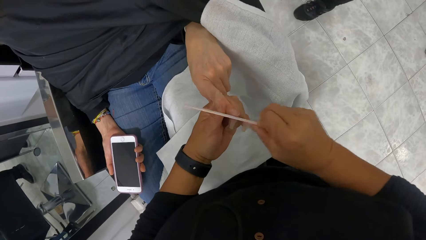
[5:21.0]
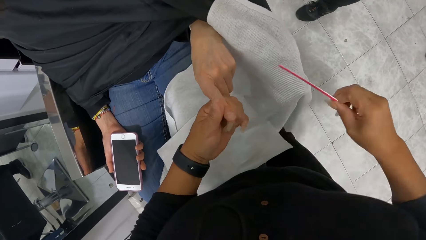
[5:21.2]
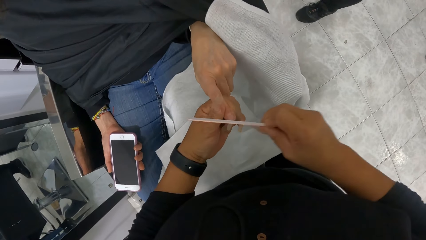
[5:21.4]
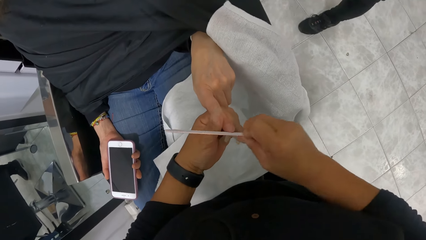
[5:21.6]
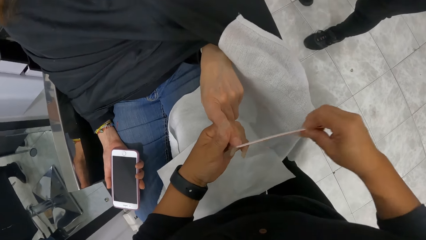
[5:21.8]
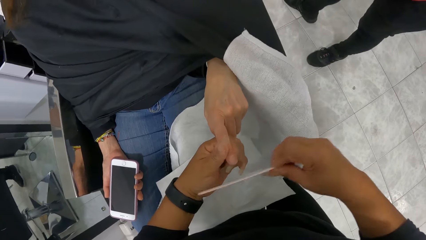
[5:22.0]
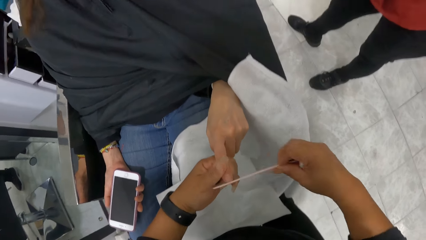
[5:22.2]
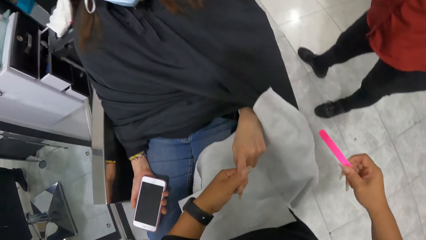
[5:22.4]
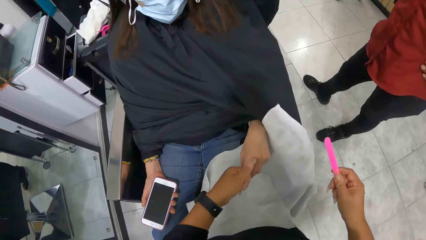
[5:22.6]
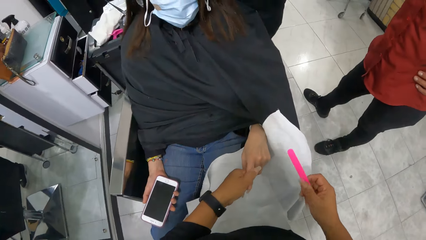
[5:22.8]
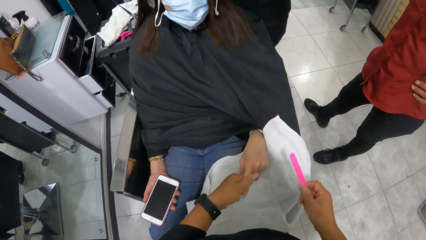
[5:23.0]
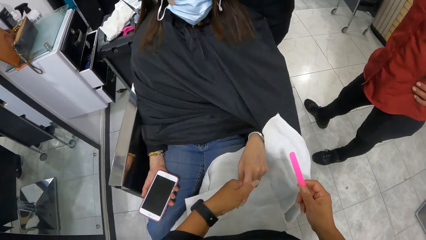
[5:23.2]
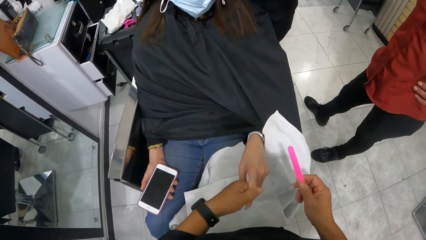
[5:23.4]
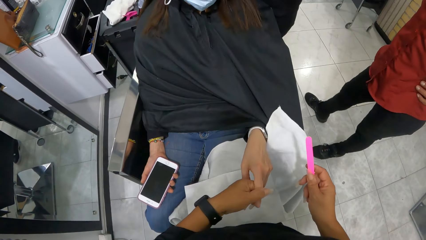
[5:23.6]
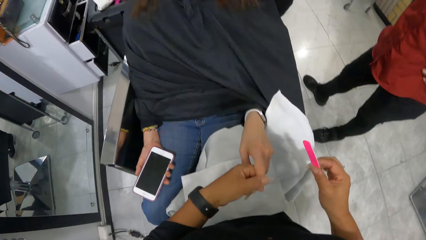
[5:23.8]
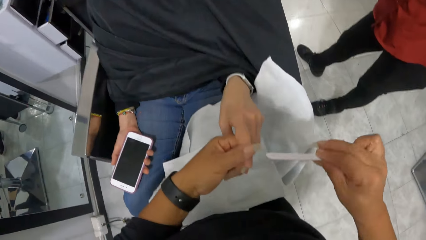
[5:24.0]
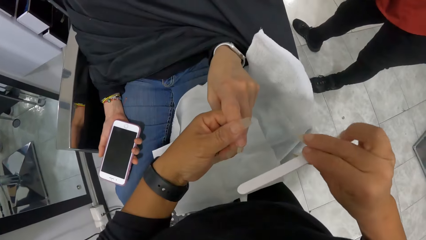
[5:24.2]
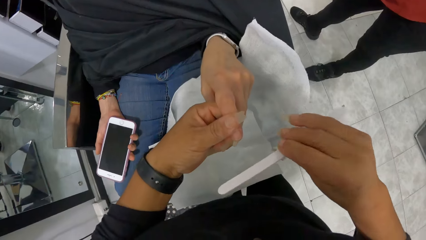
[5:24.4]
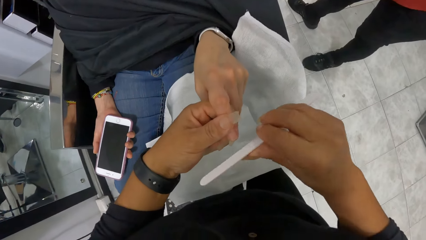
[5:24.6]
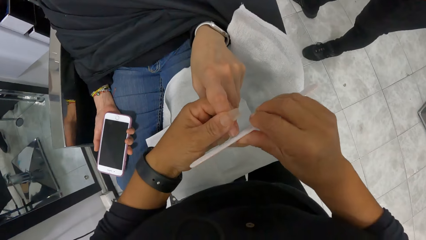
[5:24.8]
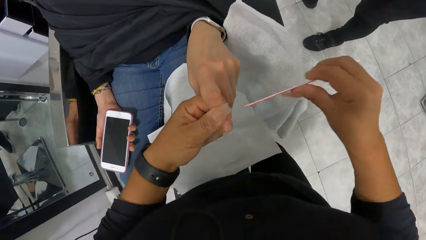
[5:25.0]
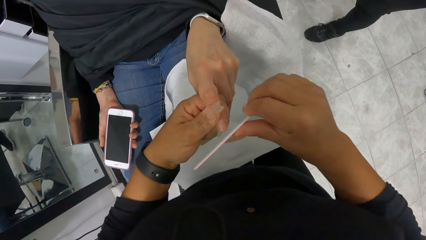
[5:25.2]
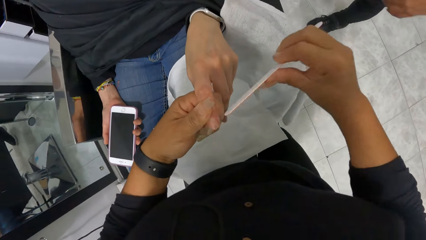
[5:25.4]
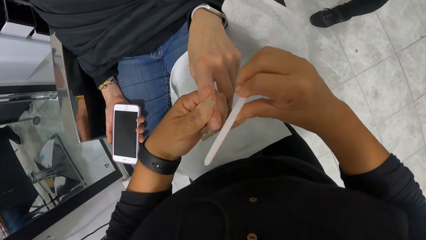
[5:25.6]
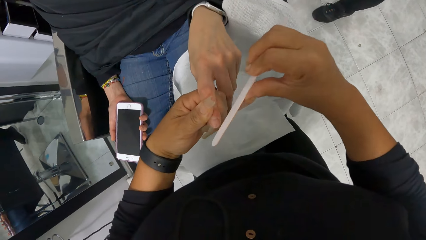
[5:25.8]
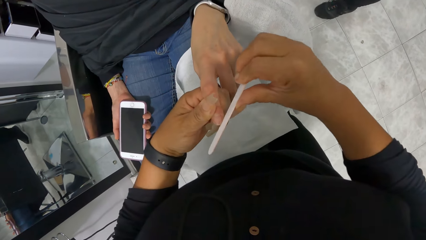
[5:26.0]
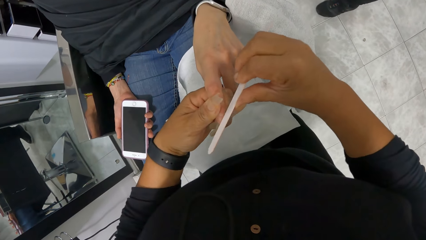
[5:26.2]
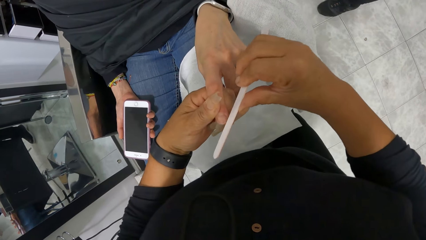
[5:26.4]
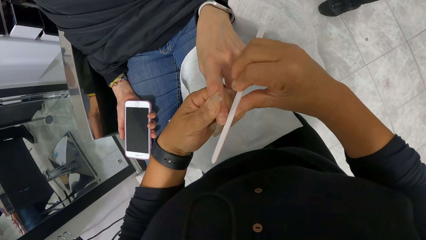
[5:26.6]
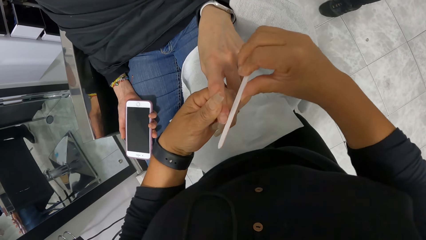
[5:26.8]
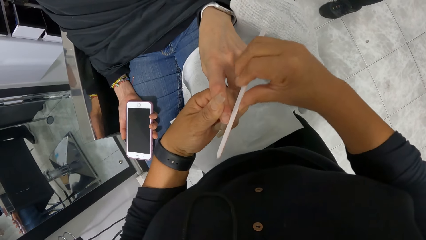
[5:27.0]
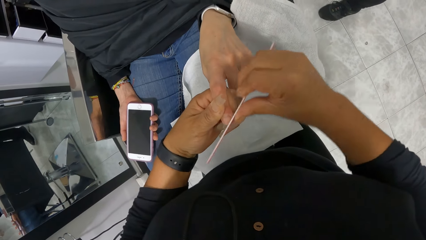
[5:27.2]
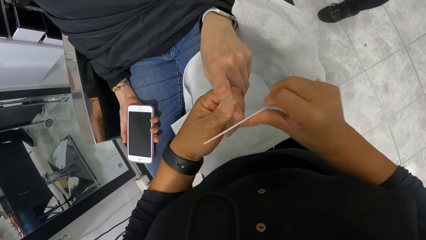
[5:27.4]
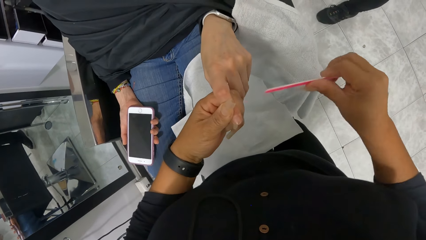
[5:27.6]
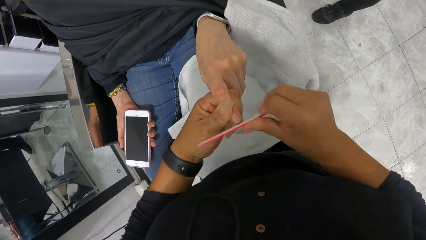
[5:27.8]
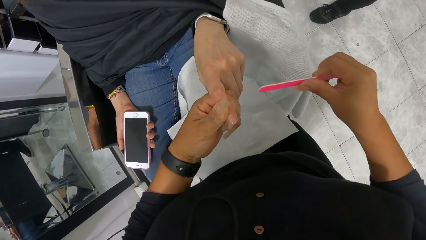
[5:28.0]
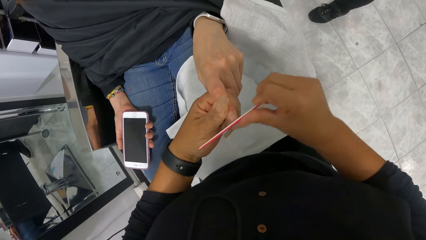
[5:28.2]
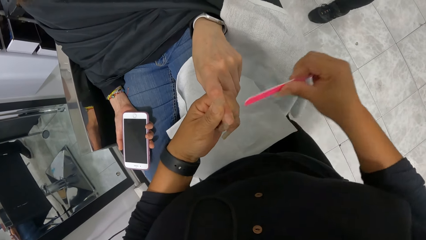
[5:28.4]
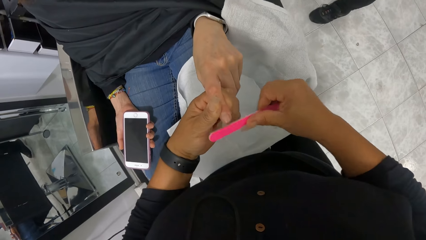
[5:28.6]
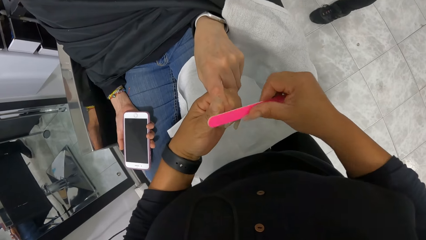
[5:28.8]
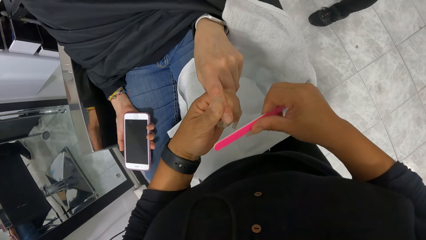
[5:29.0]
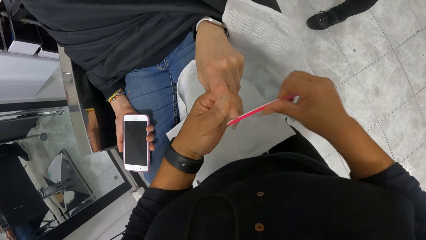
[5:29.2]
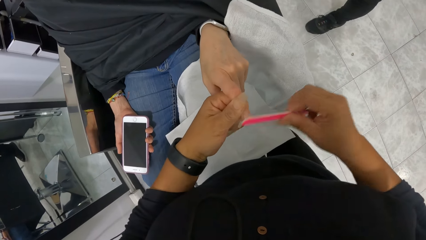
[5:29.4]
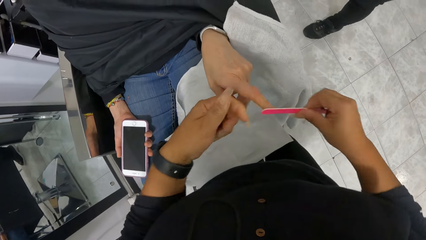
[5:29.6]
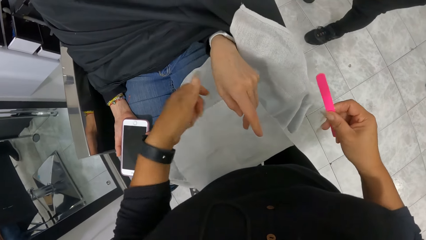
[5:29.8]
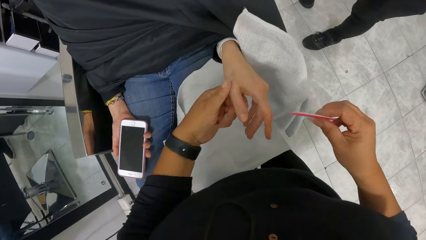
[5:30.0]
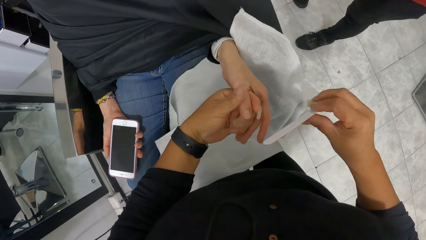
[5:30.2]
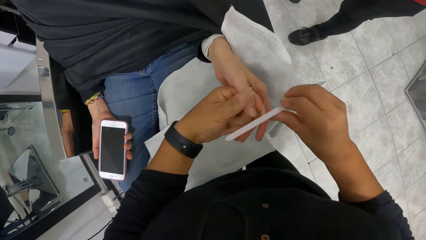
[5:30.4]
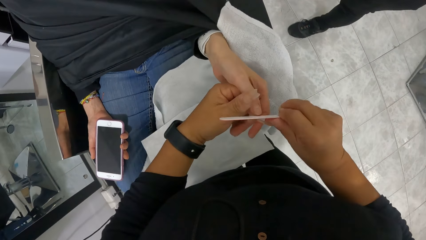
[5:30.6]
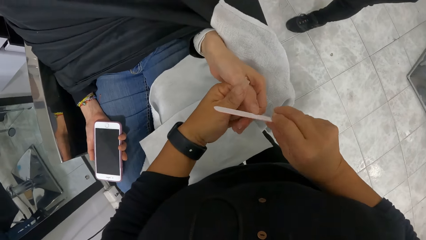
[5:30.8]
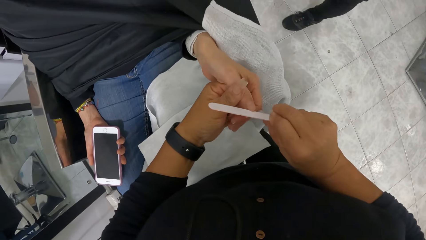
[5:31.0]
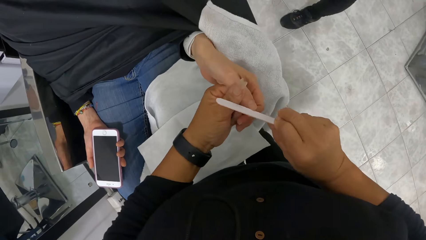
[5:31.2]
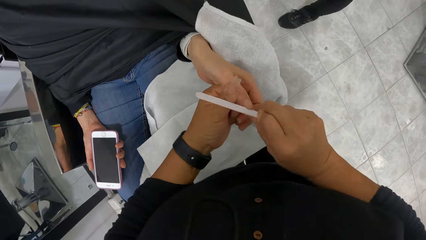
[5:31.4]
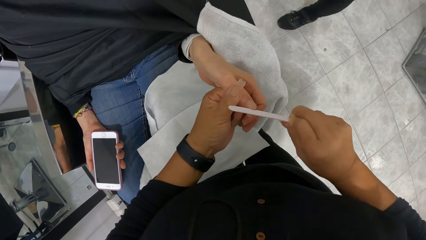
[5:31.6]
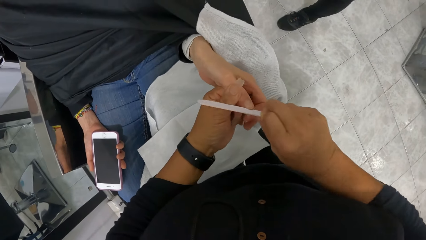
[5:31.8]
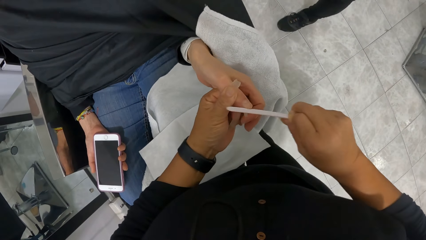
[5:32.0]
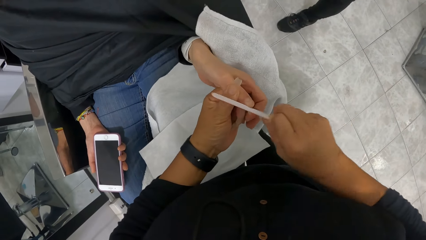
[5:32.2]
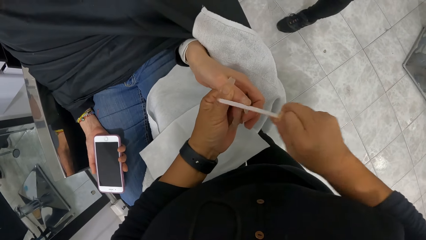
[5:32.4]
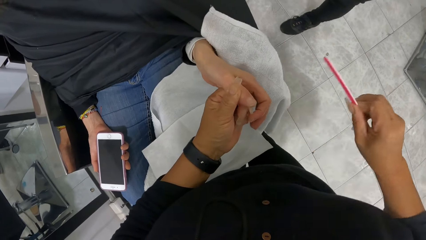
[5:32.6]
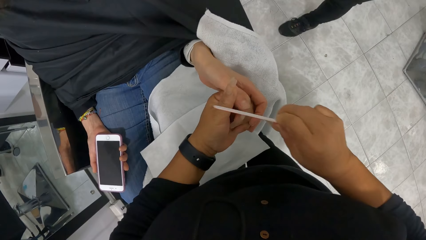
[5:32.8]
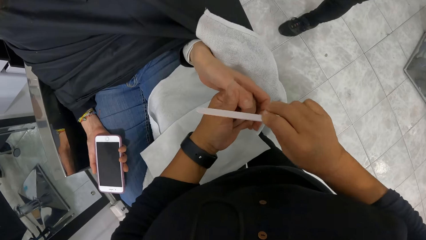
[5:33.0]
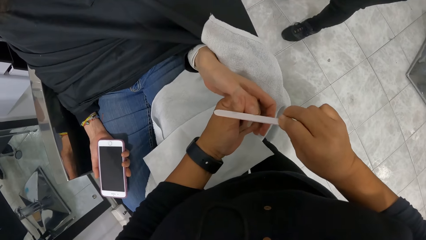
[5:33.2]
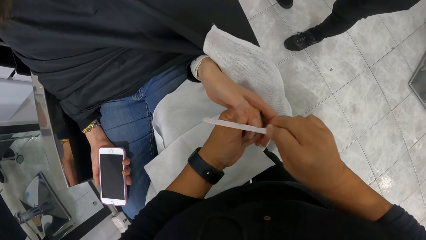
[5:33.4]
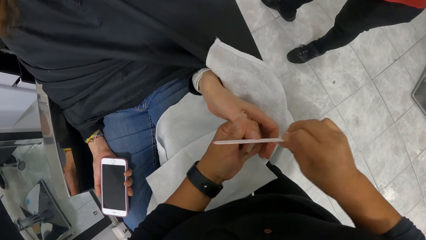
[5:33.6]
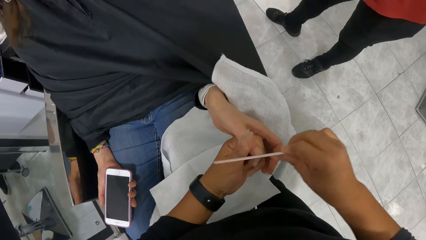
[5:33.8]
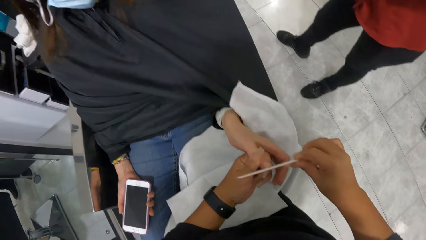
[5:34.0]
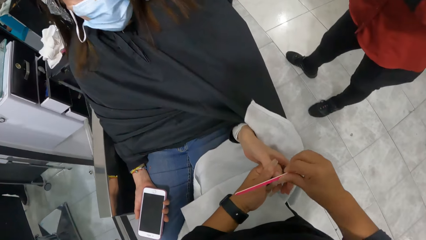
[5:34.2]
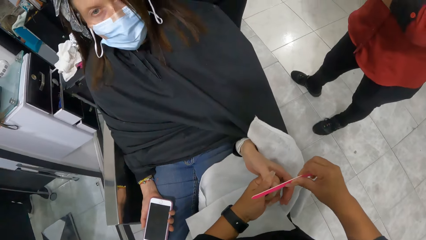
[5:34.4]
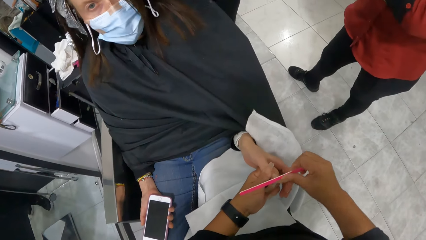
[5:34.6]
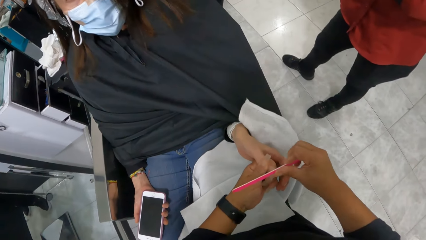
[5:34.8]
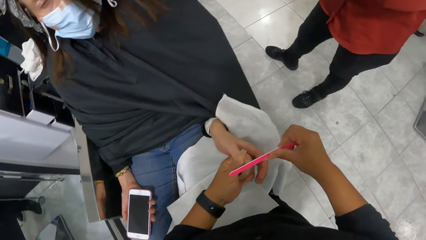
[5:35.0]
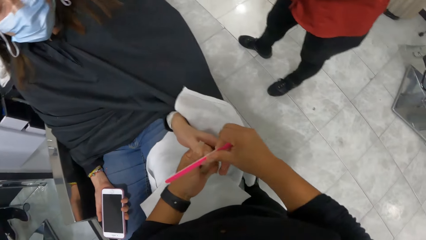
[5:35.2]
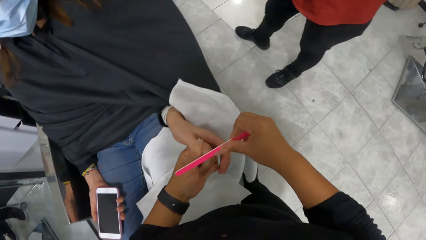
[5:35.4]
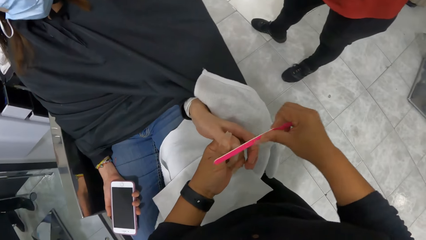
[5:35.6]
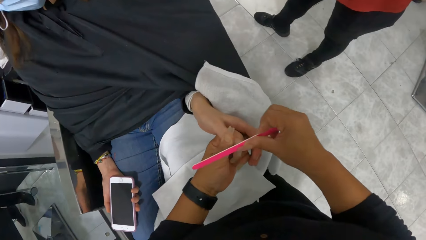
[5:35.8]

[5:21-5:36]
The camera wearer drags the left hand of the woman with her left hand forward. She files the woman's left hand finger with the nail filer in her right hand. She files the left thumb fringe of the woman with the nail filer in her right hand.
